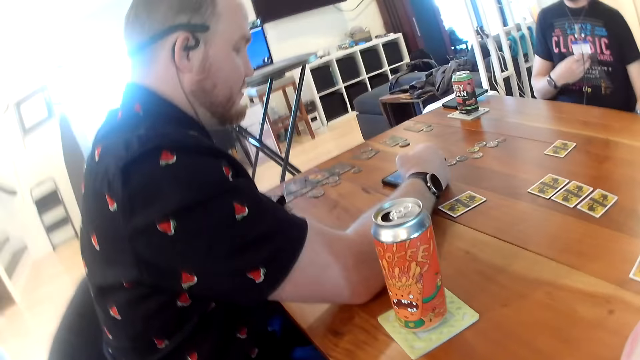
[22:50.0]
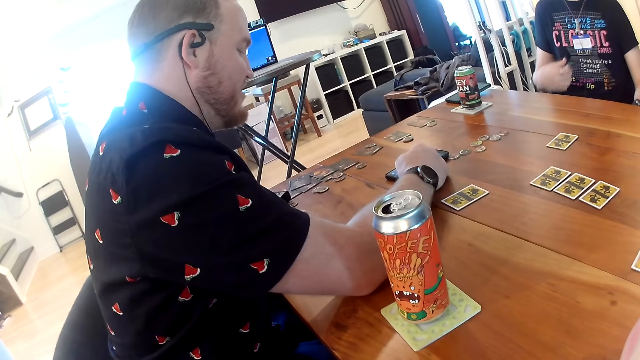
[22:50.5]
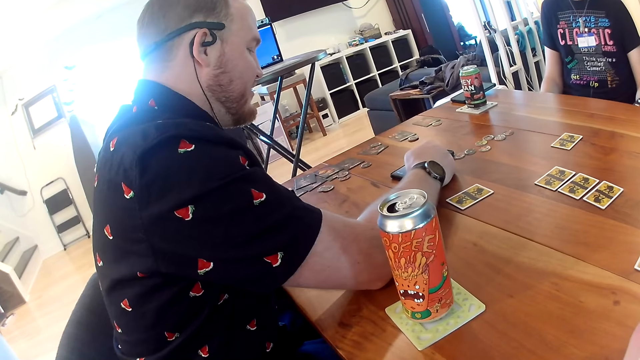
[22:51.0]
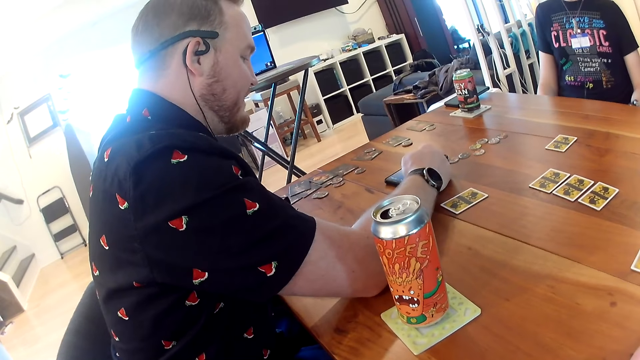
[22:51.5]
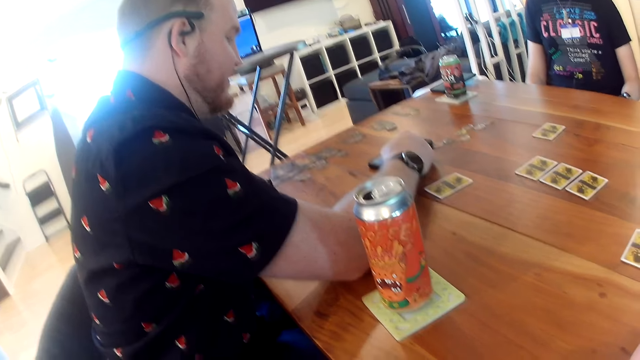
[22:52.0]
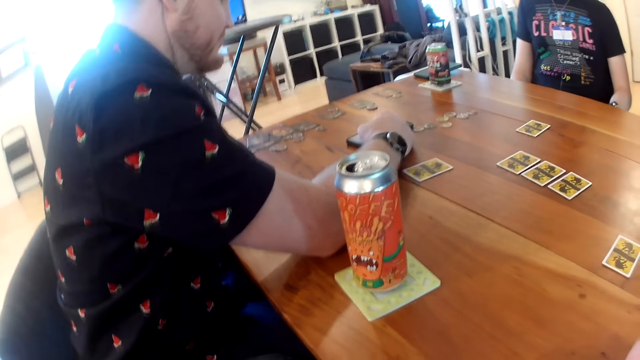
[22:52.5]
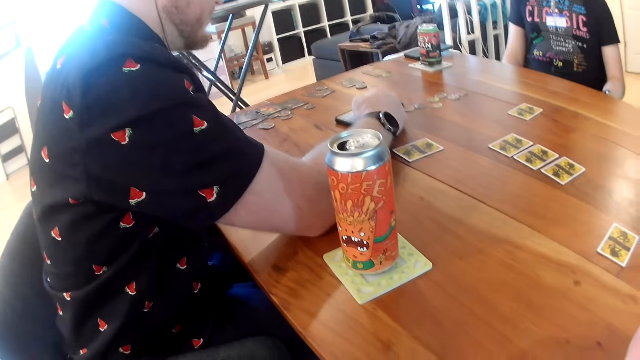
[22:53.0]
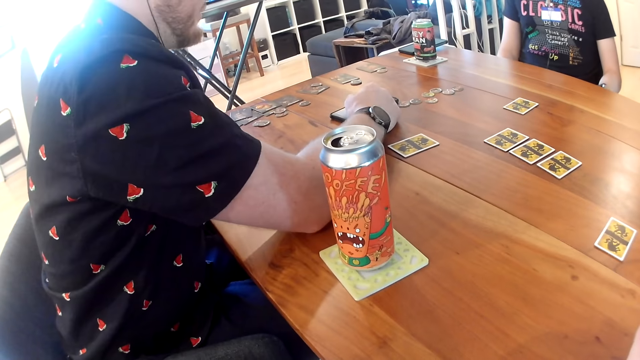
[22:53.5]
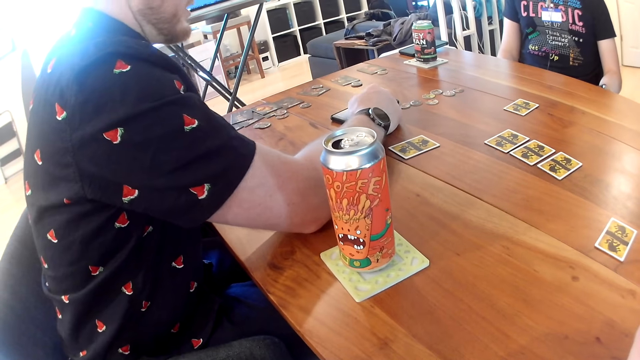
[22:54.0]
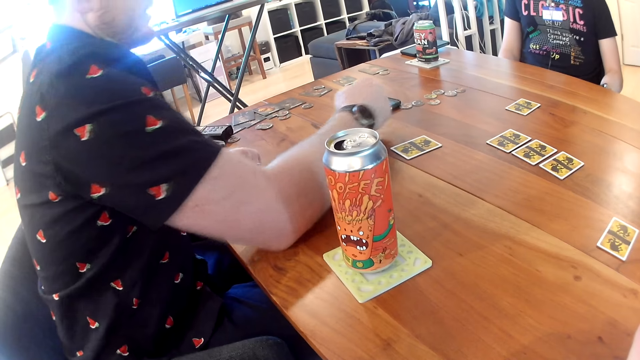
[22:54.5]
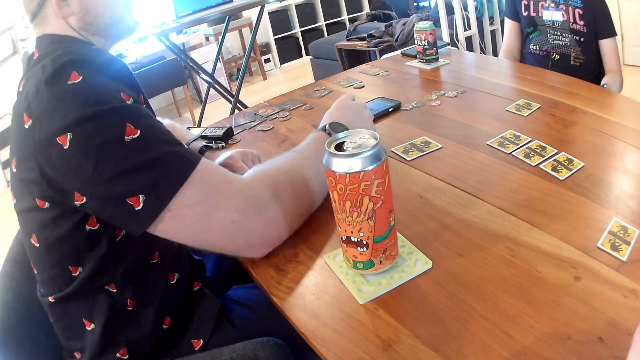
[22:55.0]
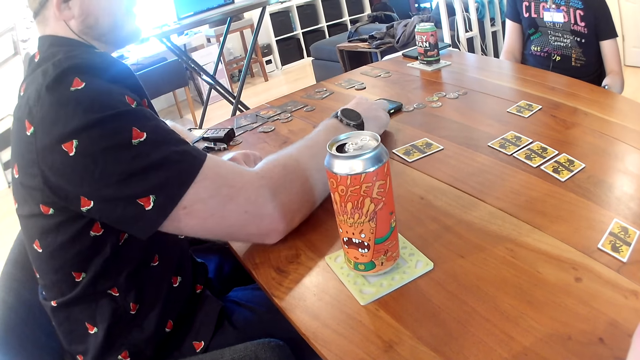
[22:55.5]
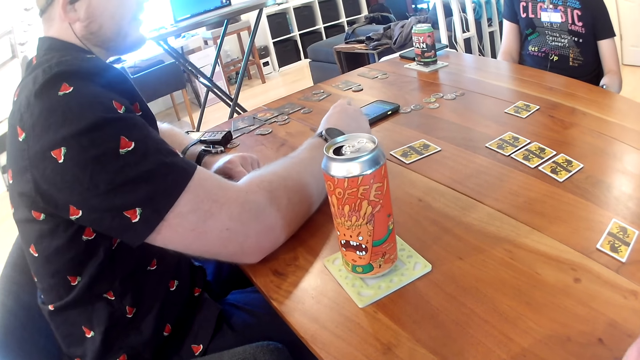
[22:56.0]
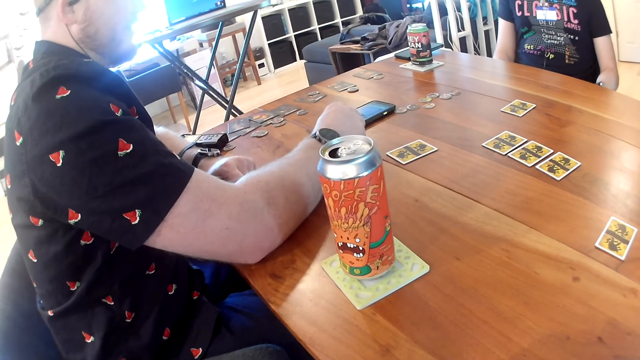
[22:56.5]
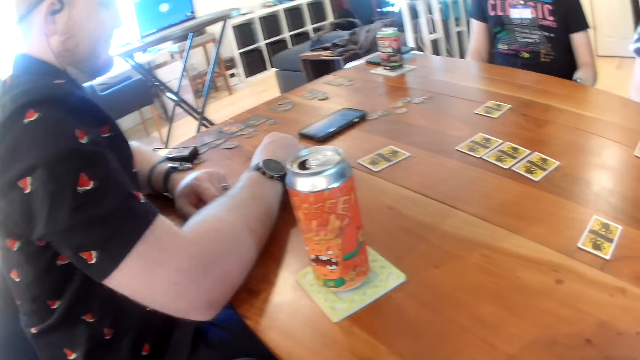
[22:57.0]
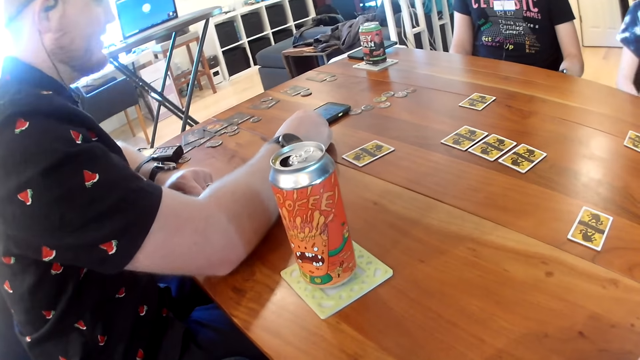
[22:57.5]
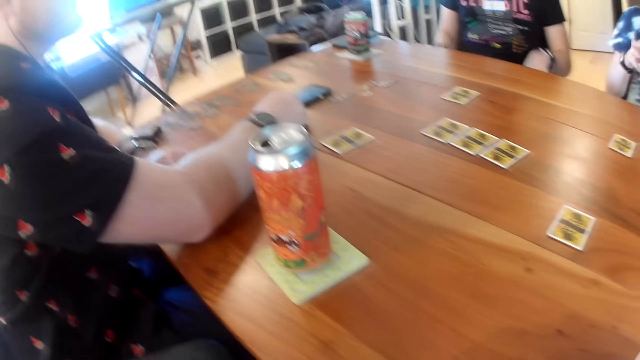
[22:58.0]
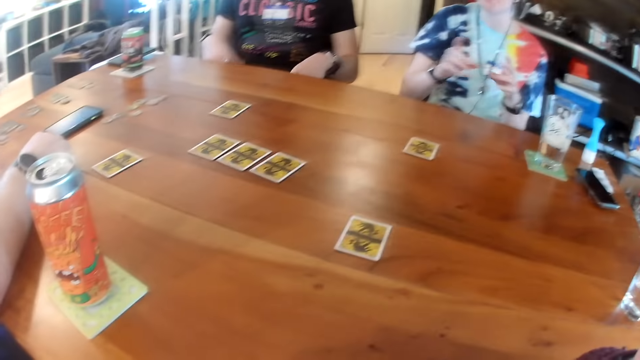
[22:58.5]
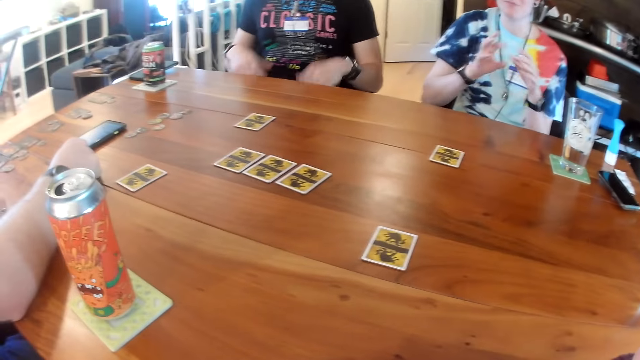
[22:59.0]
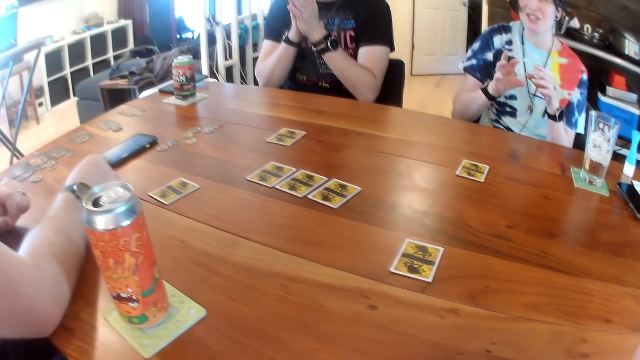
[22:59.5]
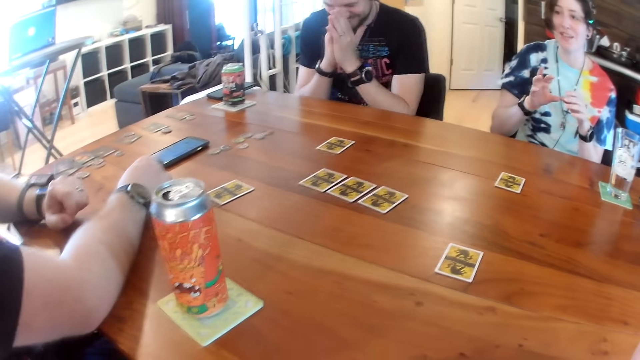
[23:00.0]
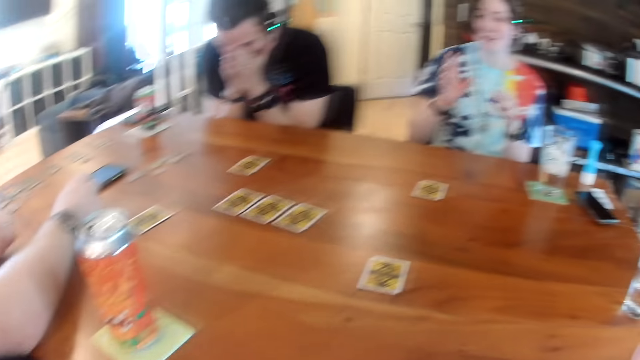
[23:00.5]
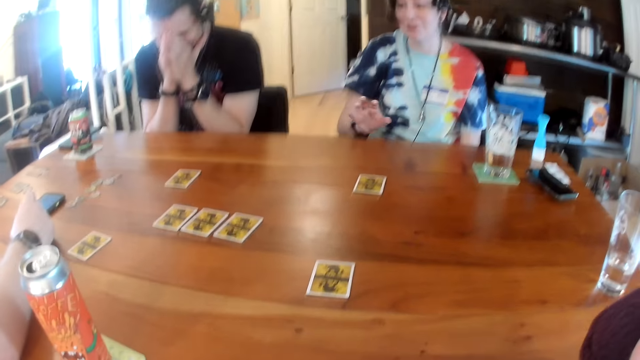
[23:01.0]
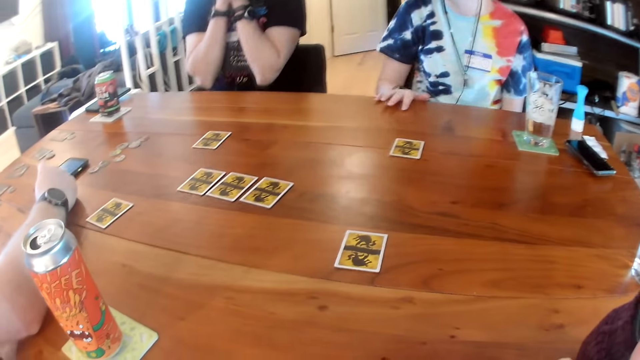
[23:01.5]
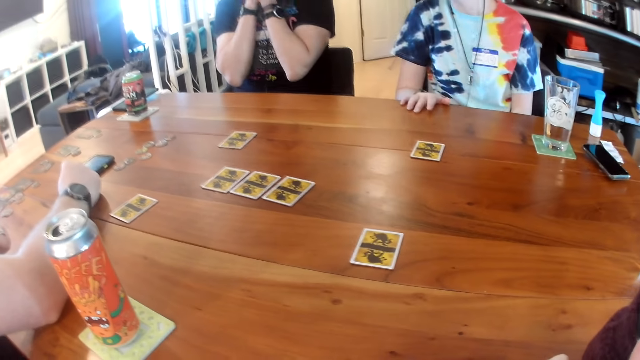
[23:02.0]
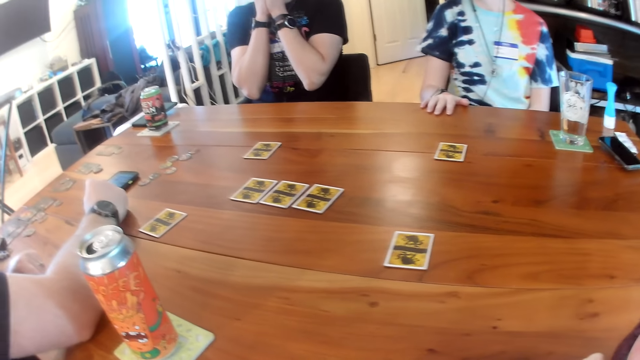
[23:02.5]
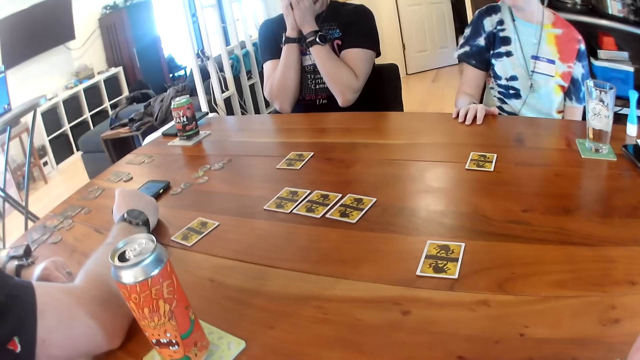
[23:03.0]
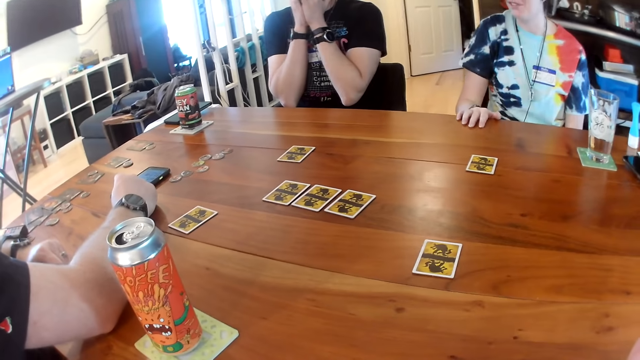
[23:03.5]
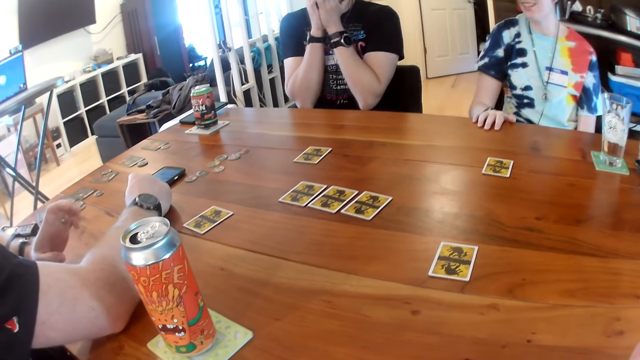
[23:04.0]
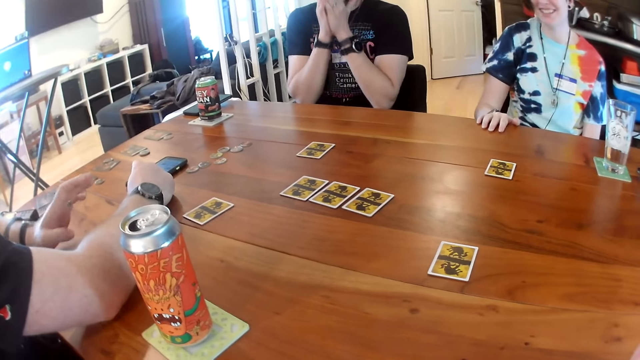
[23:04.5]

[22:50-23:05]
The man adjusts the phone on the table with his right hand. The woman places her right hand on the table.

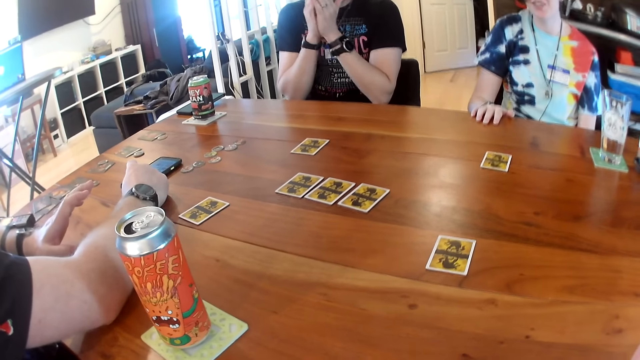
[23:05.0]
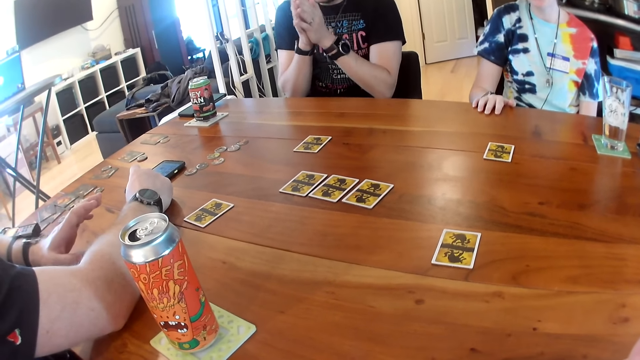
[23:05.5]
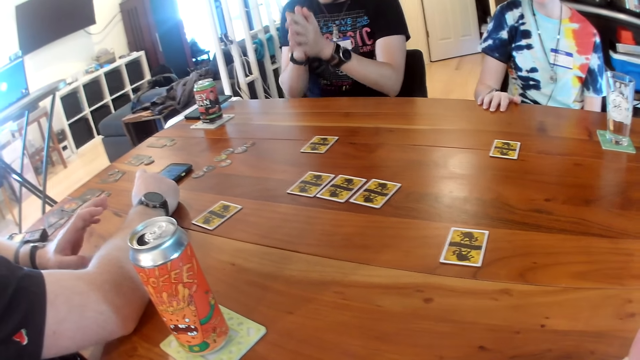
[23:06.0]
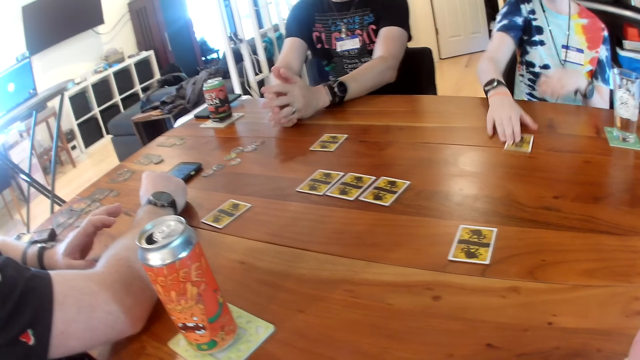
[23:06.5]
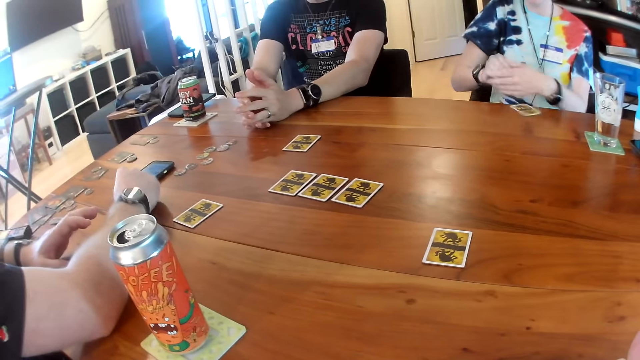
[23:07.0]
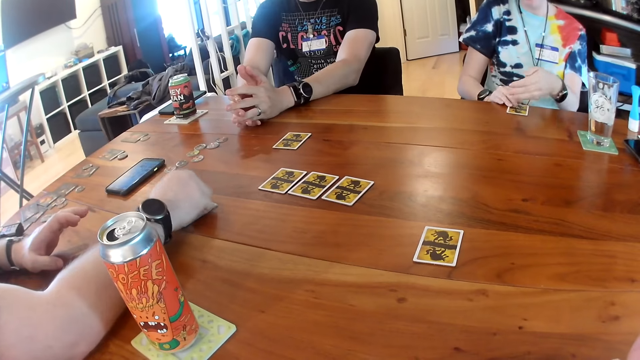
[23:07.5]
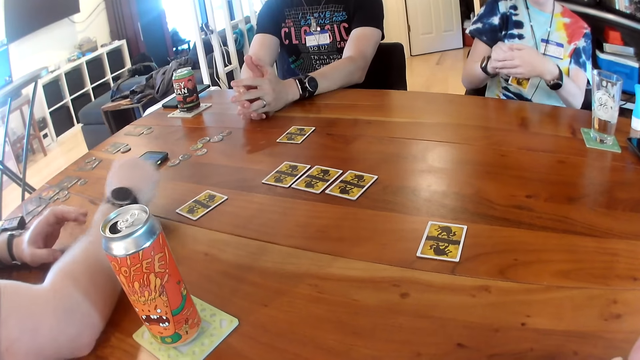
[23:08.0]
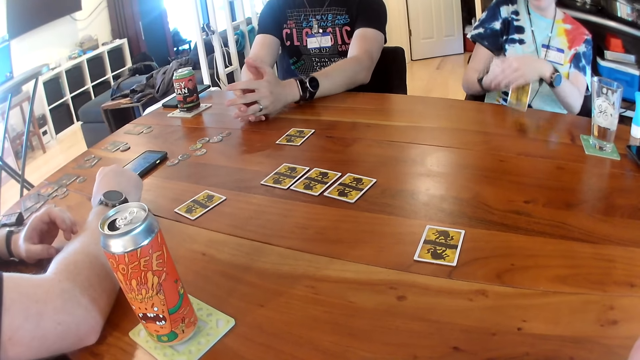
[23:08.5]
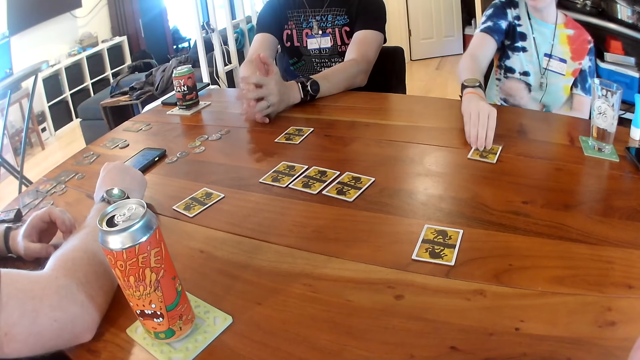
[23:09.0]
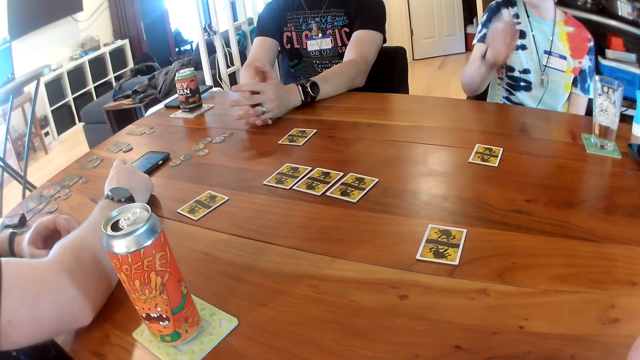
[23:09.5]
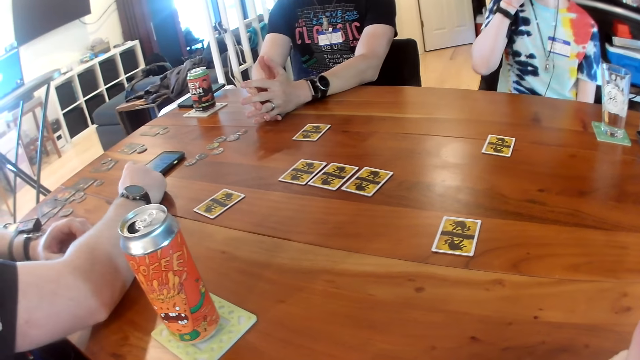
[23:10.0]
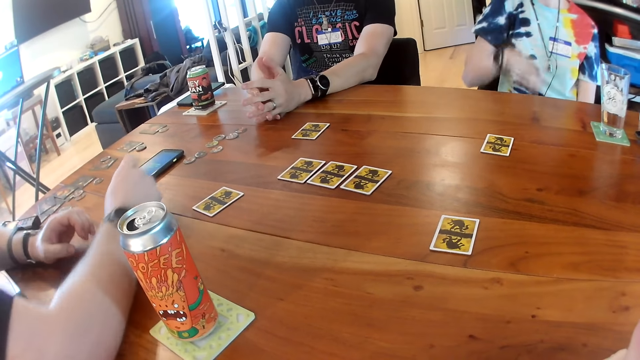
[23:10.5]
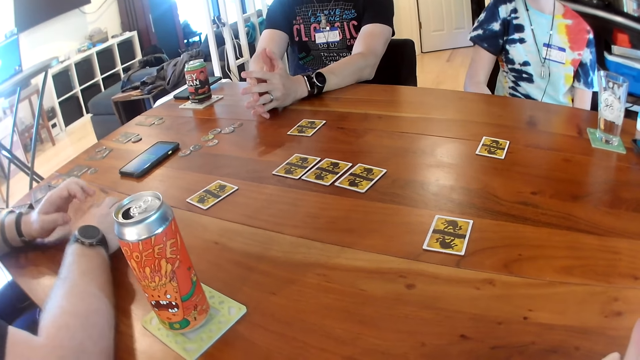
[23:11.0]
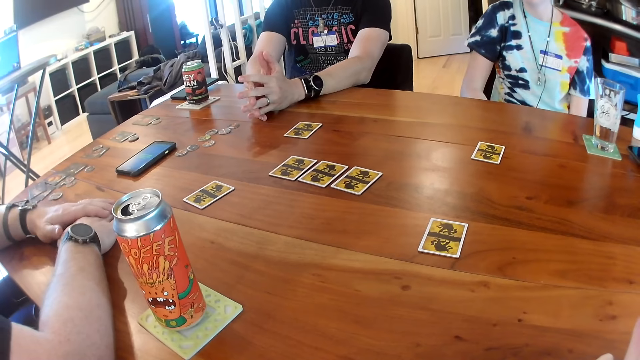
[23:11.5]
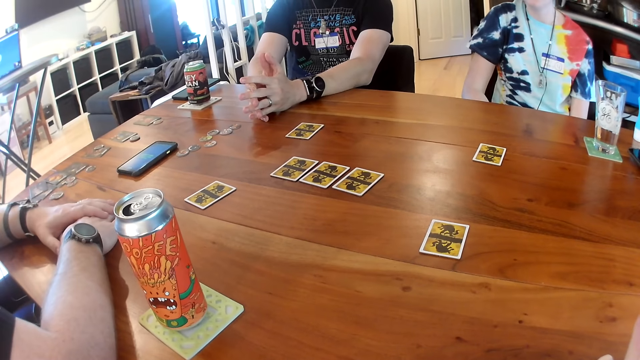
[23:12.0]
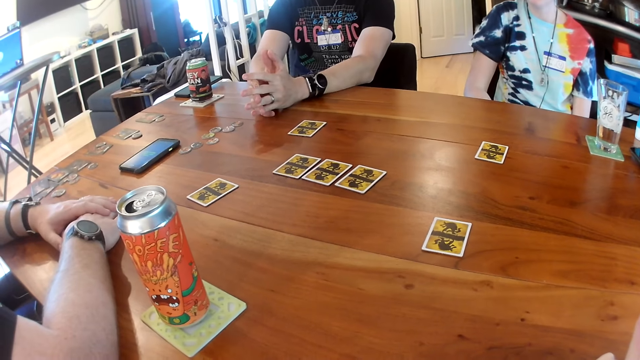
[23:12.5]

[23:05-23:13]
The woman takes a card from the table with her right hand and picks up the card from the table with her two hands. The man adjusts a card on the table with his right hand. The woman places the card on the table with her right hand. The man operates a phone on the table with his right hand.
